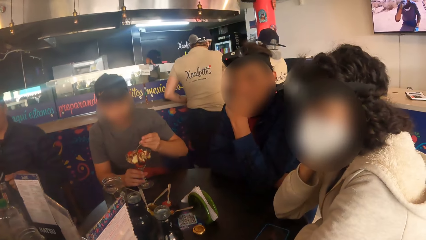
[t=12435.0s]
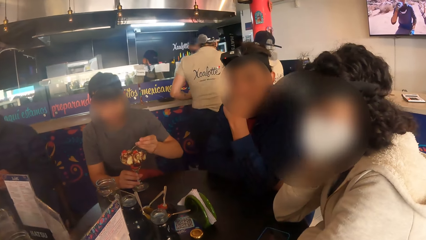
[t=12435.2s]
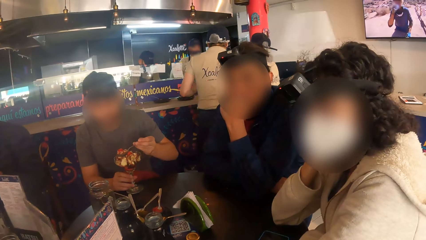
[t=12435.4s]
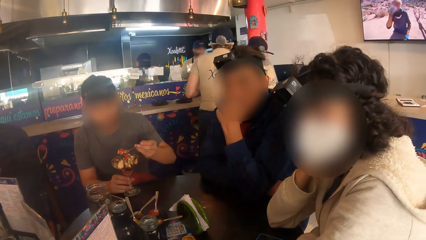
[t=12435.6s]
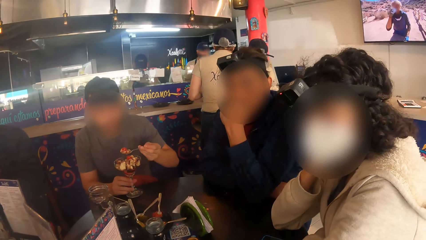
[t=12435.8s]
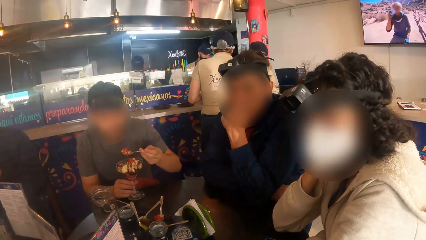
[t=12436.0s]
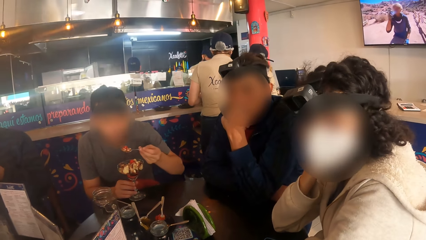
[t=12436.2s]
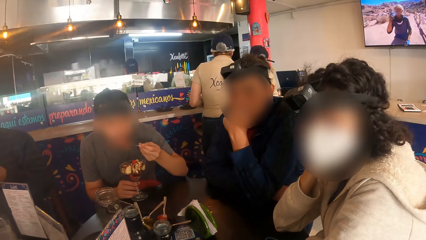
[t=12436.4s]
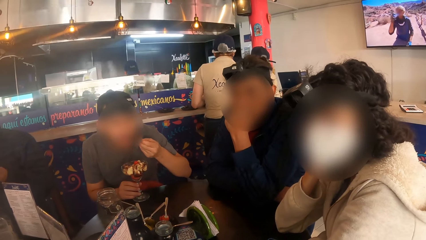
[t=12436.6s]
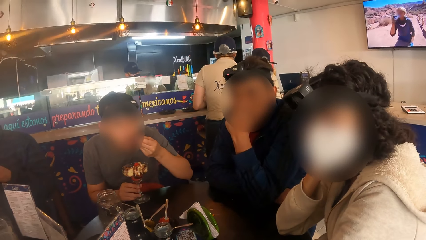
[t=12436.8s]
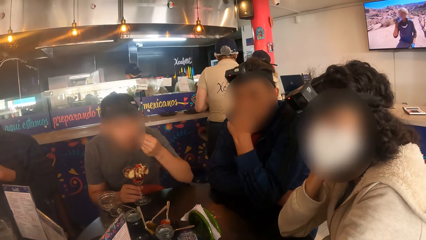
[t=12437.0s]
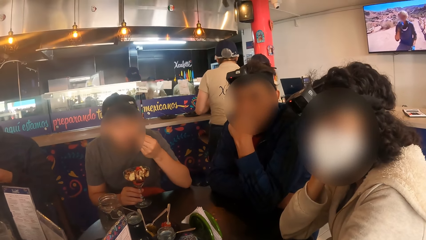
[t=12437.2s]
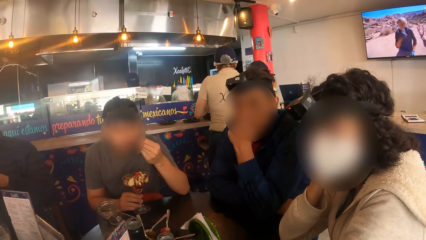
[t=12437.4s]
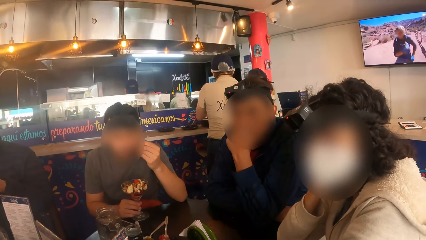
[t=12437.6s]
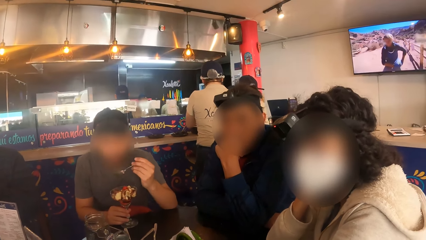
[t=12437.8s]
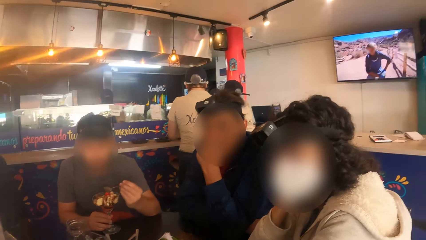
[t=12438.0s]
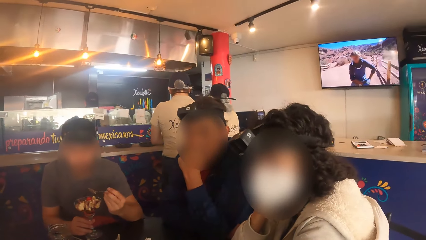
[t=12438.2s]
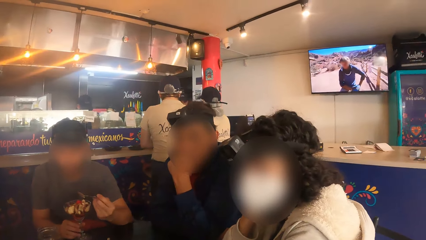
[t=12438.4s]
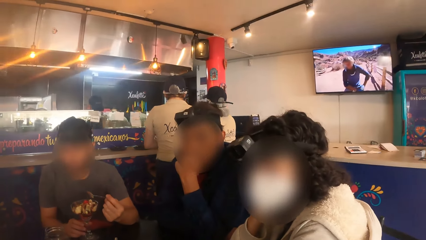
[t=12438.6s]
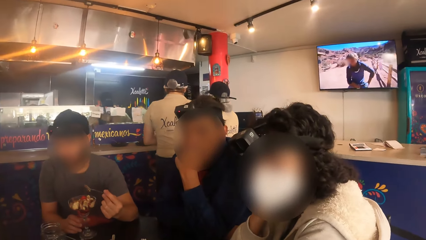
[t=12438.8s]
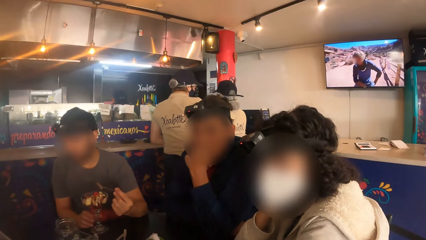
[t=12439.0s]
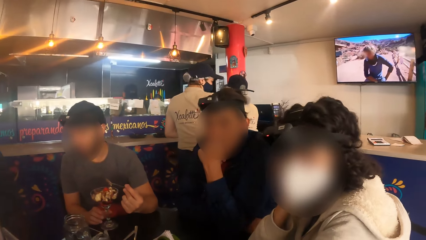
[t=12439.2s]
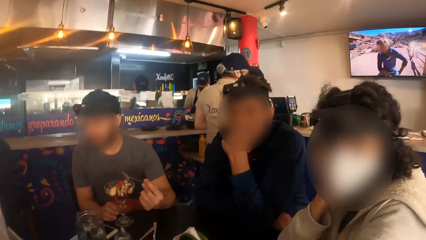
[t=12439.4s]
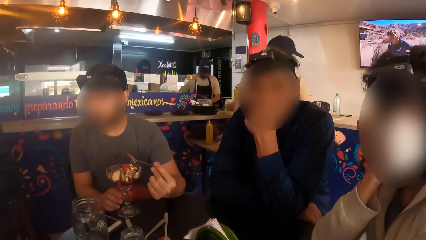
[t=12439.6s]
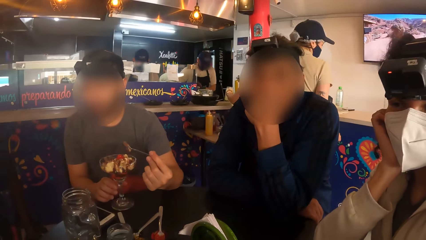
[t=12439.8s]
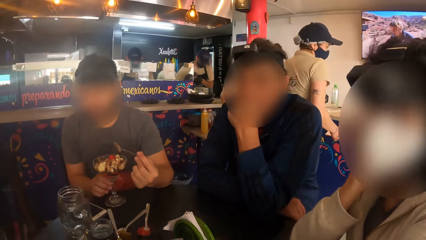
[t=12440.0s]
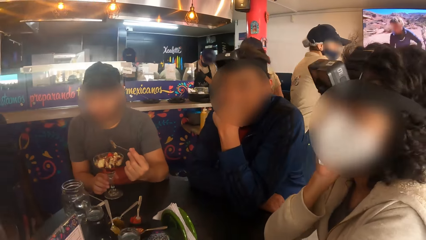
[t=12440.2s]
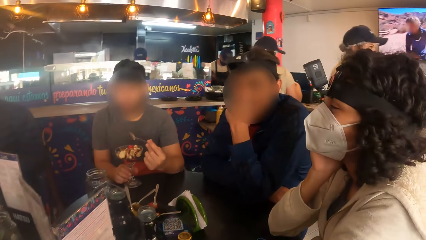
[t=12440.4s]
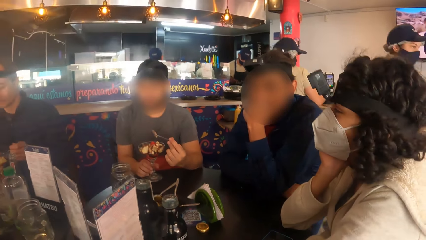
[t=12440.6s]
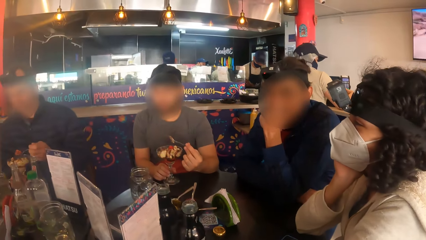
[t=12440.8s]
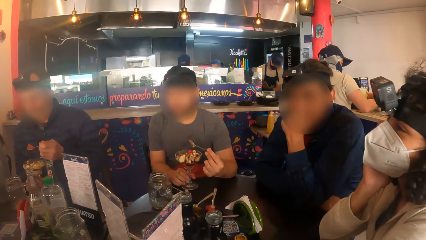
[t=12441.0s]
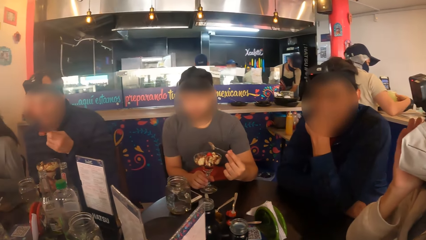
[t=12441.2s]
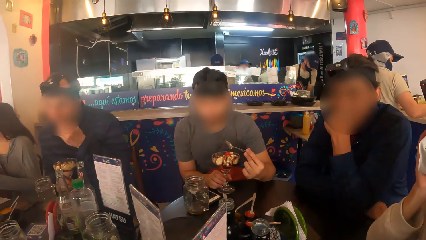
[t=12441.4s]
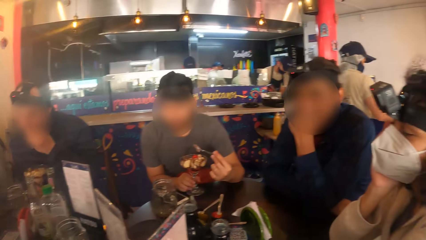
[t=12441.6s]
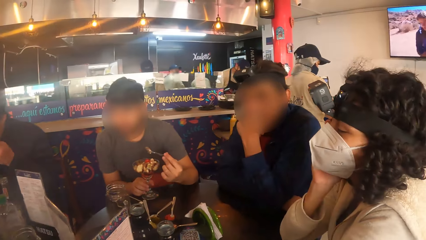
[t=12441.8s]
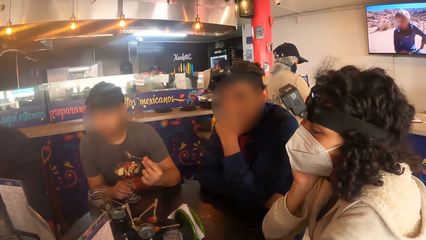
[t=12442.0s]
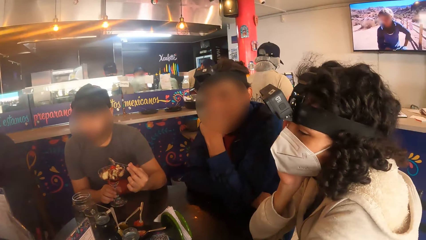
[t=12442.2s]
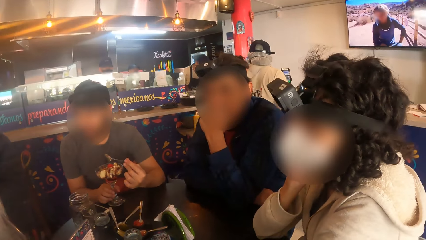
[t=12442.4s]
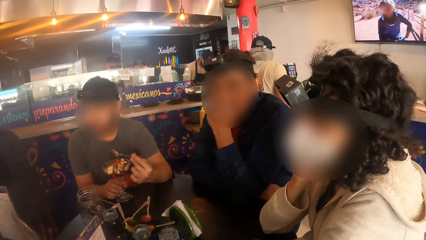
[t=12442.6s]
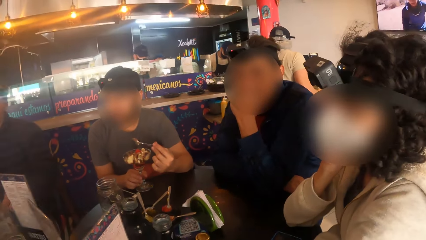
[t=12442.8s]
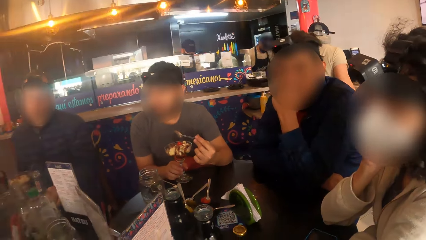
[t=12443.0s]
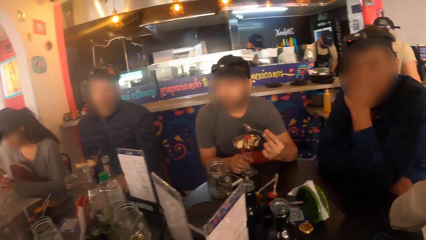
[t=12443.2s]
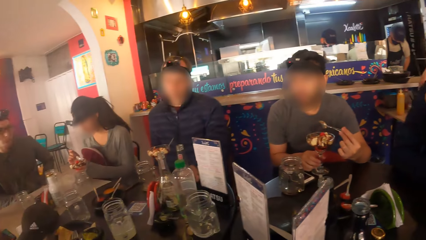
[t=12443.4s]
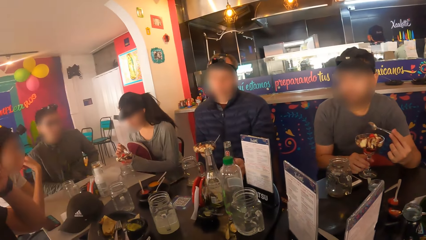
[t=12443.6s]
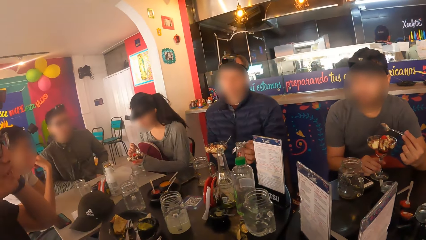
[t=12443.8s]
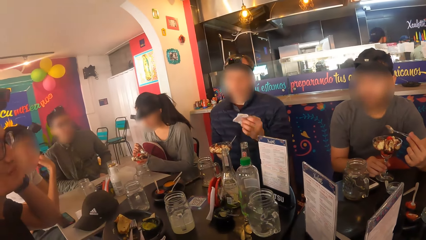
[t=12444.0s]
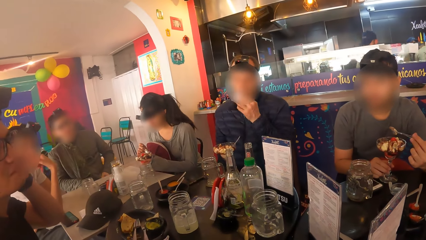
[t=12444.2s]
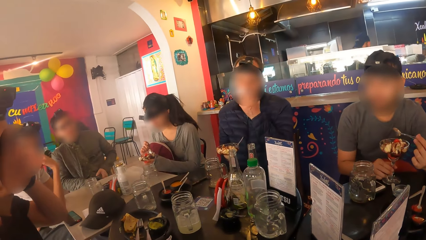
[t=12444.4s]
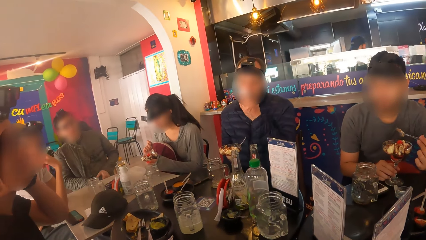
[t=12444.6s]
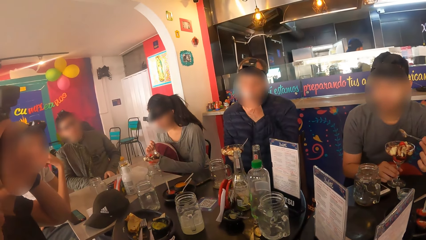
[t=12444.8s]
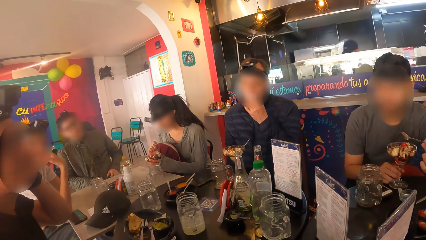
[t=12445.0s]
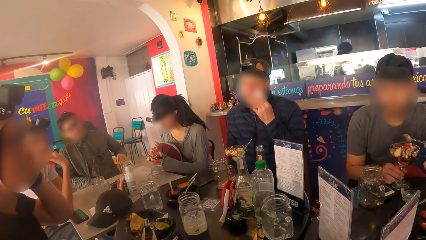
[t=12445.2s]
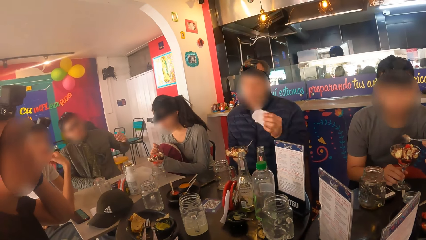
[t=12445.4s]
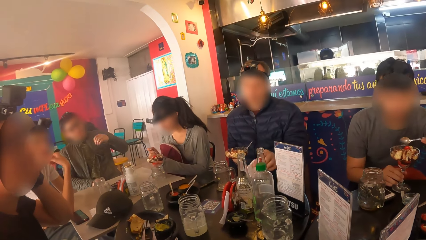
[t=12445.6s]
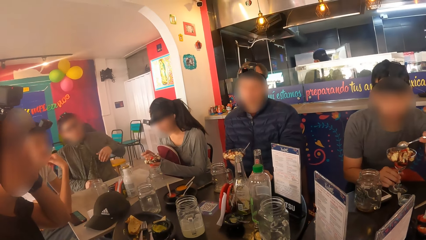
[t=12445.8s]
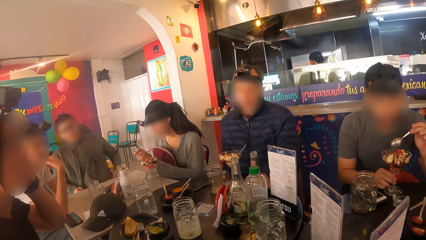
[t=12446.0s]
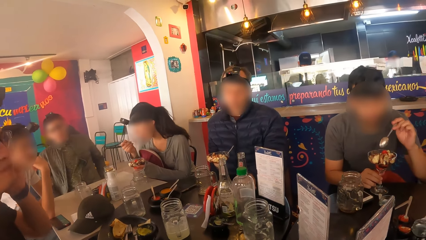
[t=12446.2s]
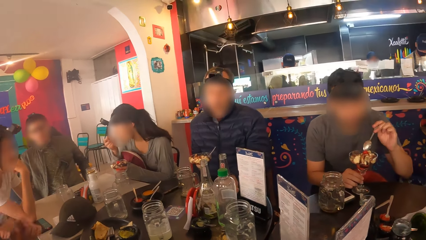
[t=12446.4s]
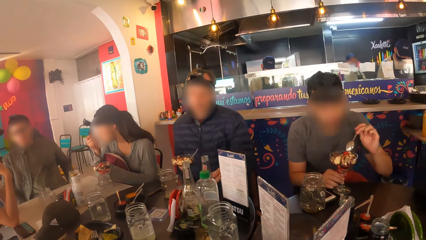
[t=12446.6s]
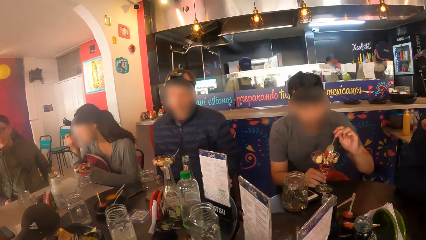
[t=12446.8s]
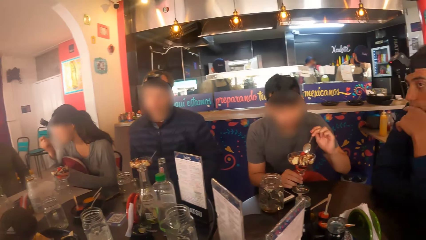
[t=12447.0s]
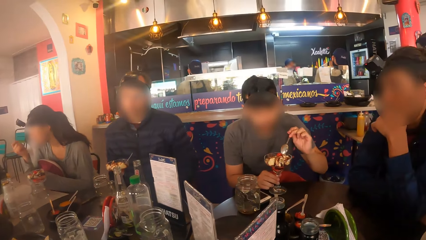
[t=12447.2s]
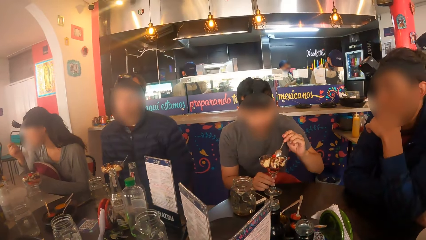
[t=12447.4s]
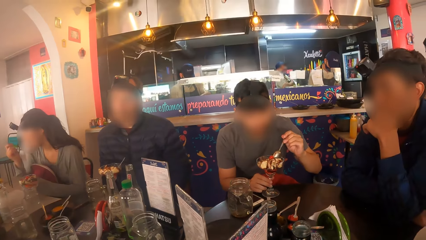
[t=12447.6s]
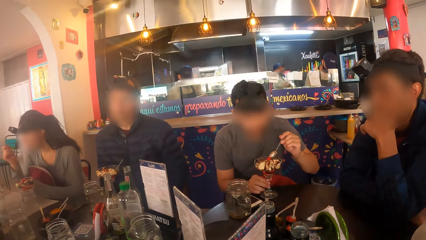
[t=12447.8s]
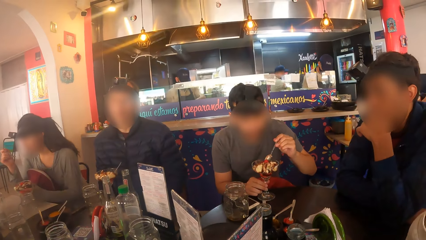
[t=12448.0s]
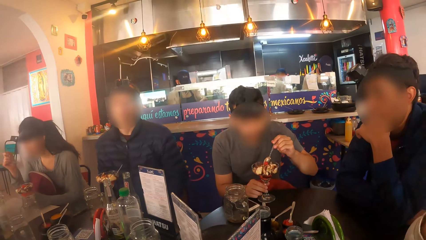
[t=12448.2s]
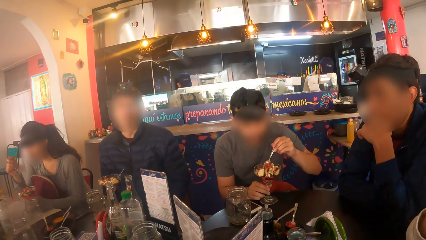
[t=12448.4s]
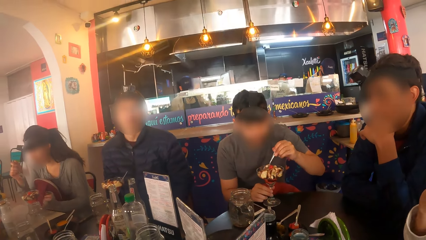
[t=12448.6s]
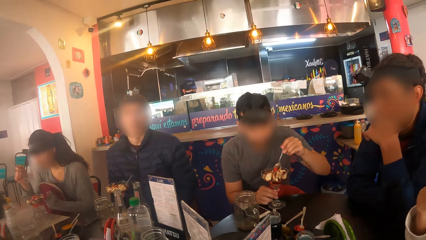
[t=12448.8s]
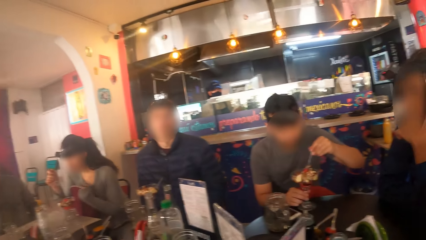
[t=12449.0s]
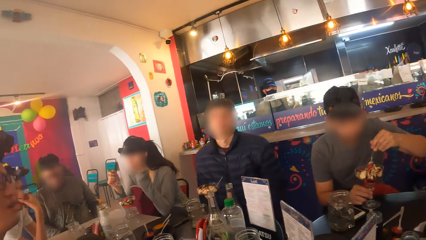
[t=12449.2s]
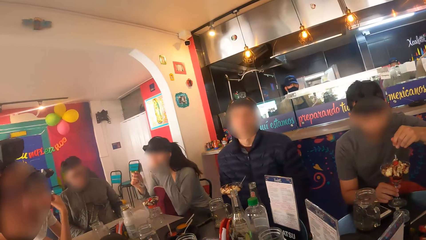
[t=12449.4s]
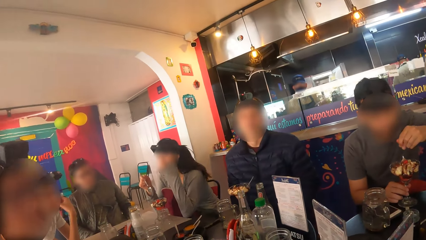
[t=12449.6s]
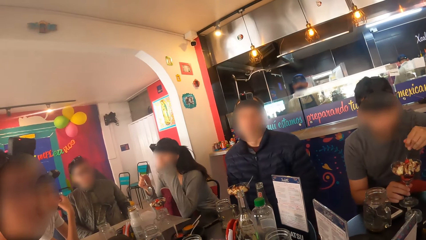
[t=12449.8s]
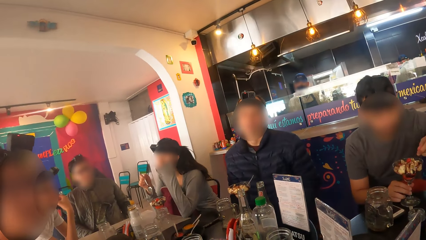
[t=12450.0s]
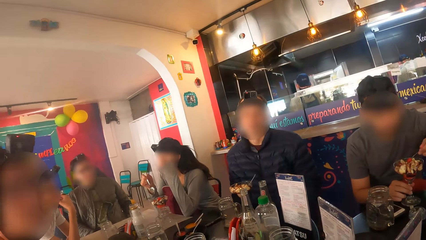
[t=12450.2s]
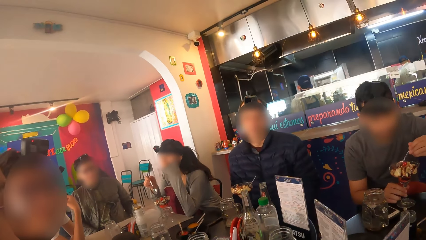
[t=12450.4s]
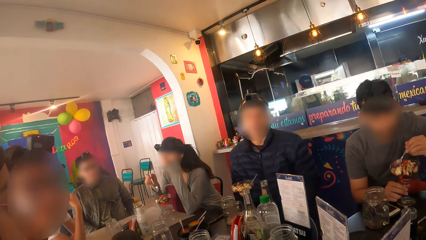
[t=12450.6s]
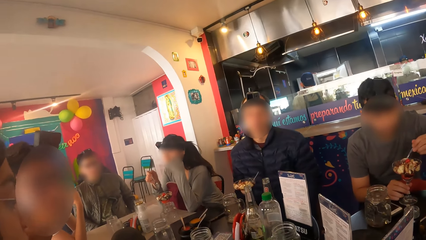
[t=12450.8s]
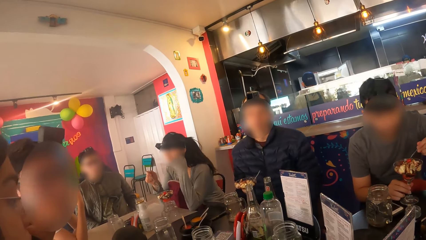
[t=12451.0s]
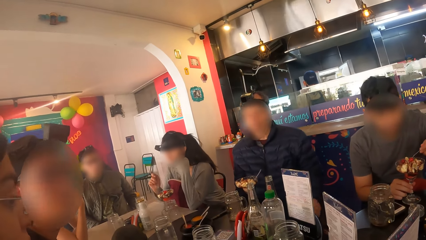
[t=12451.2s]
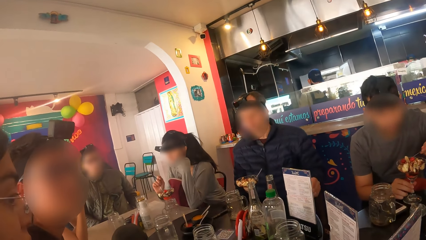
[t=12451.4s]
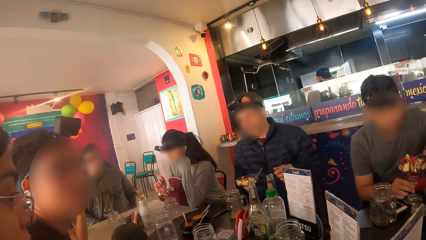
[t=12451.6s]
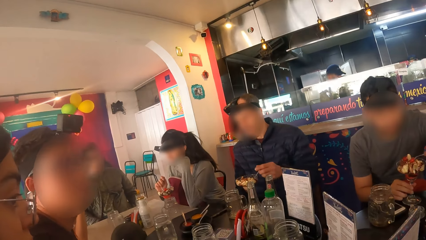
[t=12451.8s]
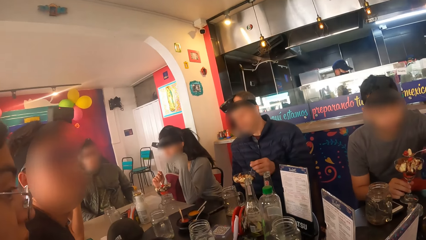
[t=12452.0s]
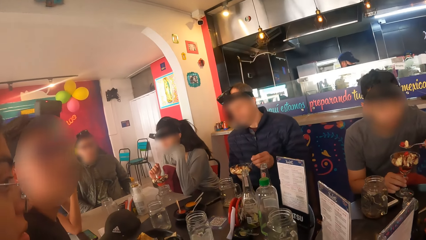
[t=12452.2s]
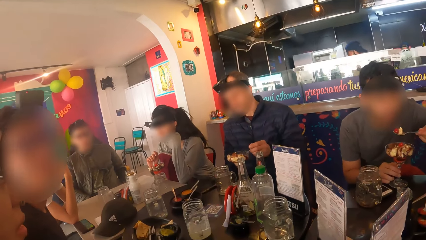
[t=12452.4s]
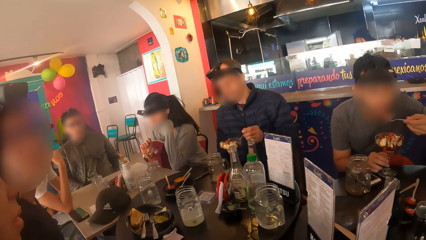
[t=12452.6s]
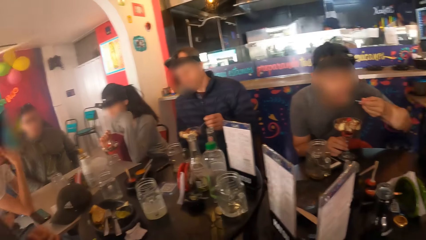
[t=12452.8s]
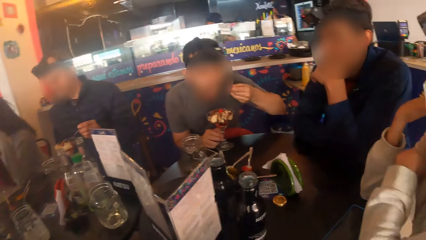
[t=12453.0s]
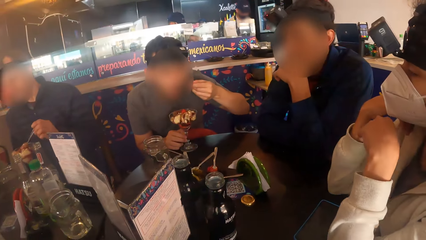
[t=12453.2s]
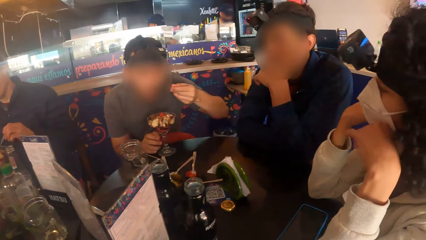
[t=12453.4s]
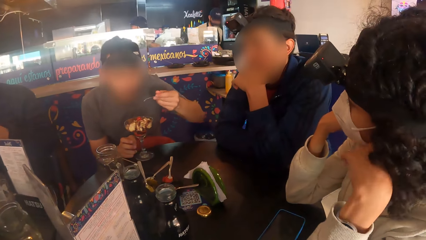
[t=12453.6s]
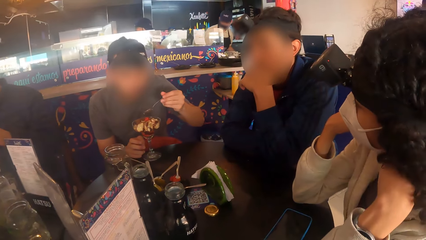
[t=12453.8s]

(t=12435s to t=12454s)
A man eats parfait from a glass cup on the table with a spoon in his left hand. The man picks up a serviette from the table with his left hand, cleans his mouth with the serviette in his left hand, and drops the serviette on the table with his left hand. Another man eats parfait from the glass cup with the spoon in his left hand.
